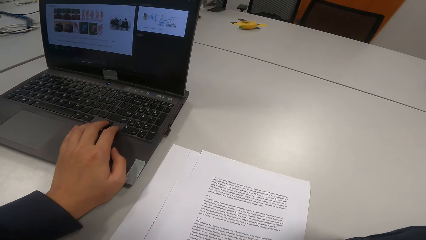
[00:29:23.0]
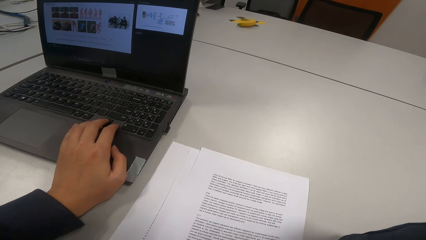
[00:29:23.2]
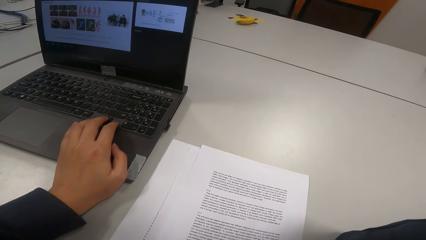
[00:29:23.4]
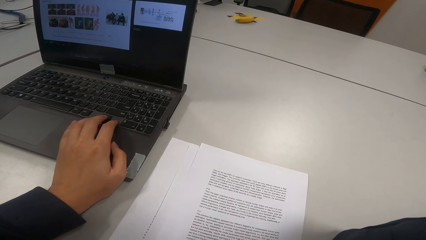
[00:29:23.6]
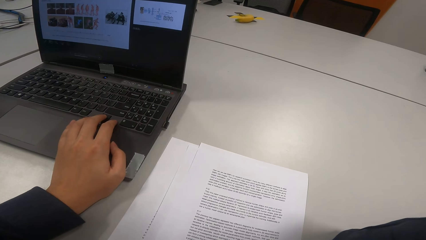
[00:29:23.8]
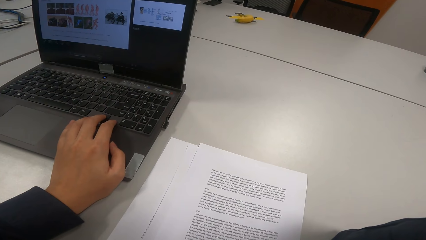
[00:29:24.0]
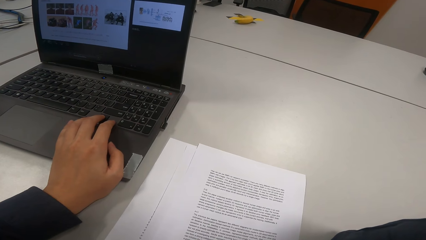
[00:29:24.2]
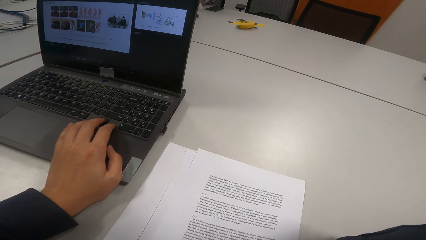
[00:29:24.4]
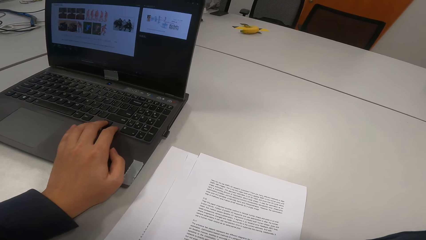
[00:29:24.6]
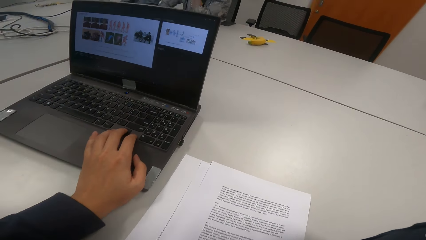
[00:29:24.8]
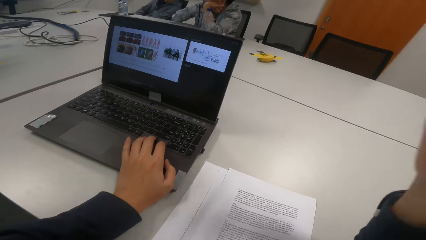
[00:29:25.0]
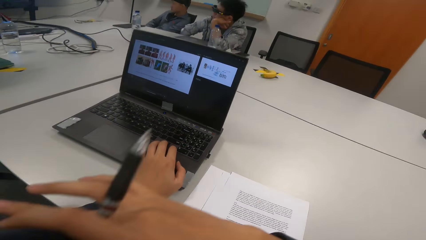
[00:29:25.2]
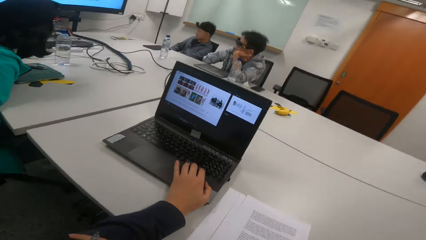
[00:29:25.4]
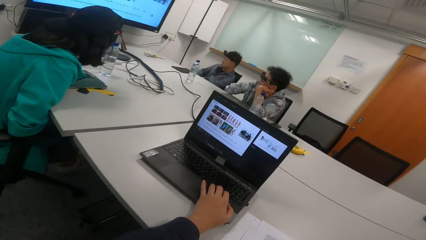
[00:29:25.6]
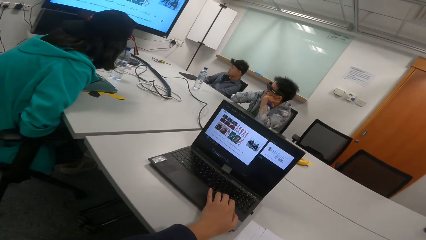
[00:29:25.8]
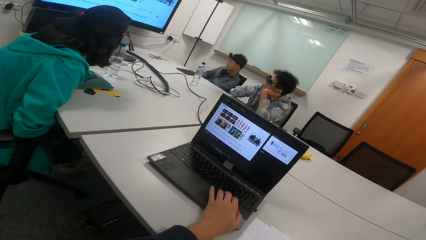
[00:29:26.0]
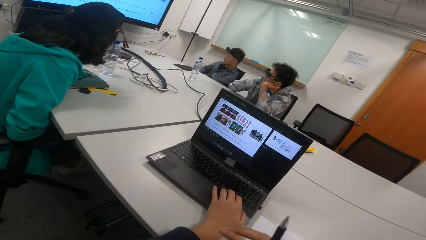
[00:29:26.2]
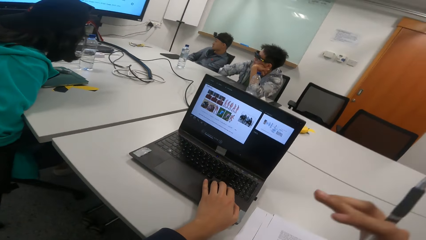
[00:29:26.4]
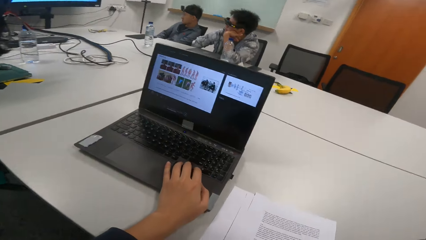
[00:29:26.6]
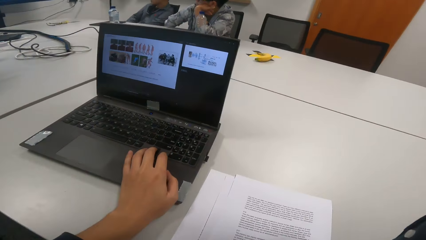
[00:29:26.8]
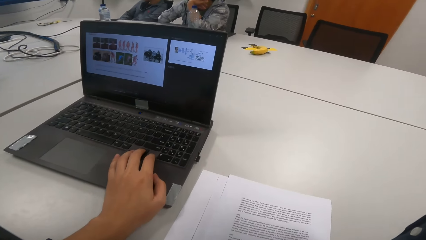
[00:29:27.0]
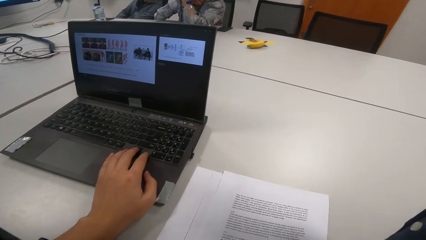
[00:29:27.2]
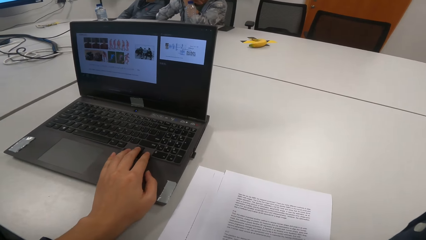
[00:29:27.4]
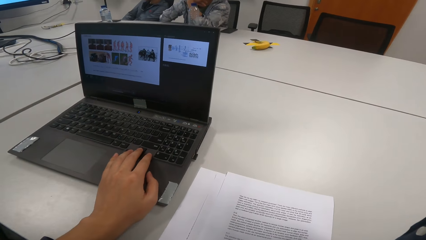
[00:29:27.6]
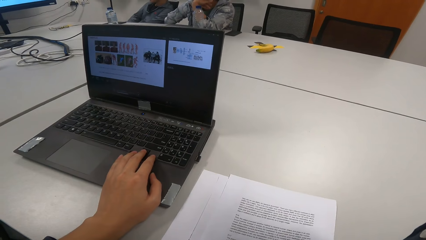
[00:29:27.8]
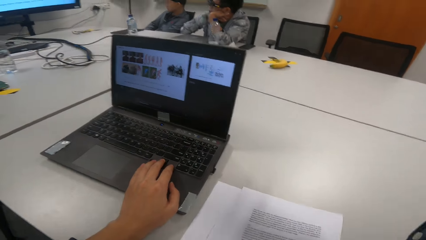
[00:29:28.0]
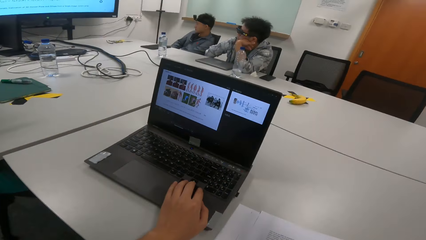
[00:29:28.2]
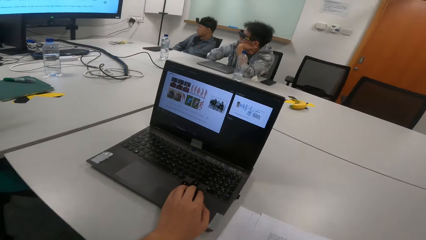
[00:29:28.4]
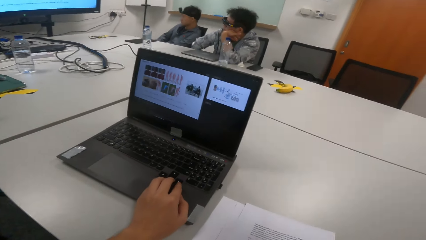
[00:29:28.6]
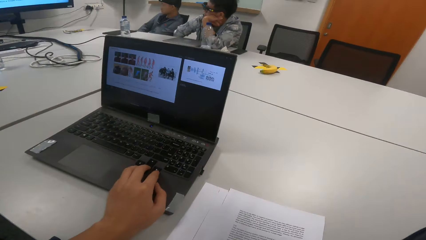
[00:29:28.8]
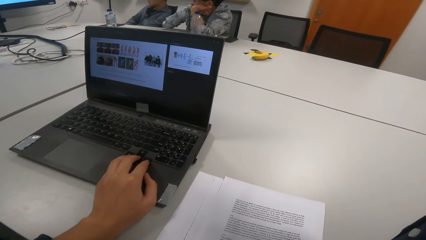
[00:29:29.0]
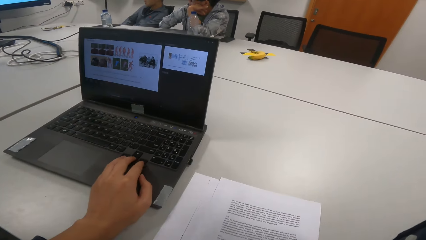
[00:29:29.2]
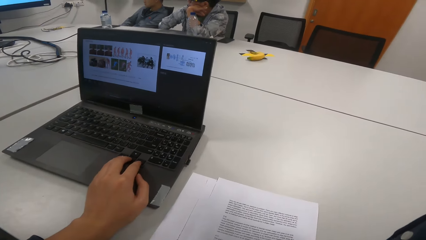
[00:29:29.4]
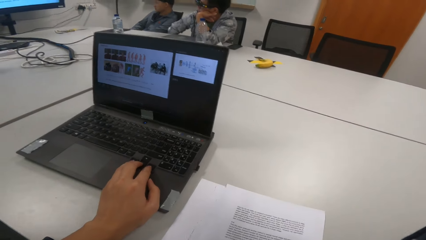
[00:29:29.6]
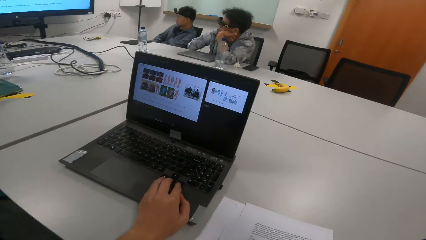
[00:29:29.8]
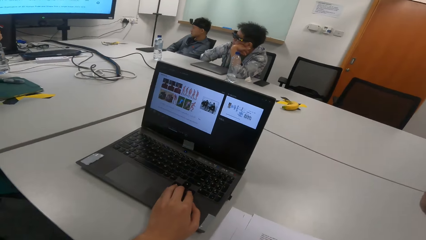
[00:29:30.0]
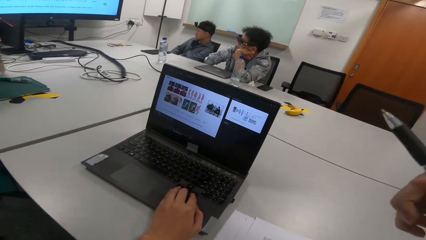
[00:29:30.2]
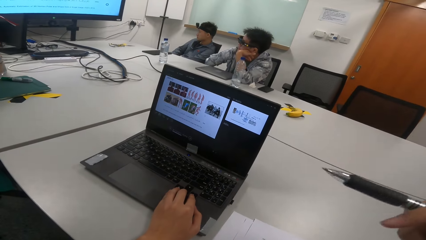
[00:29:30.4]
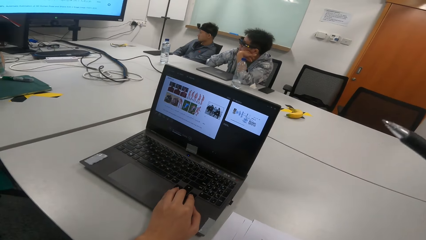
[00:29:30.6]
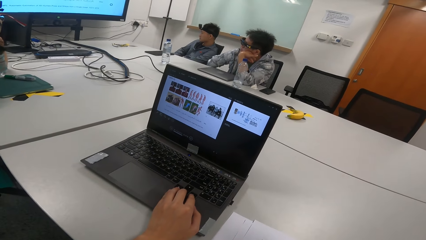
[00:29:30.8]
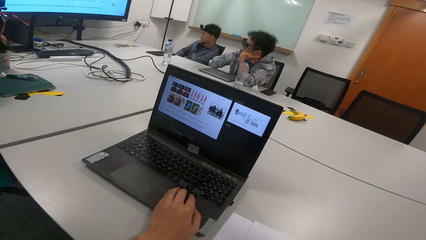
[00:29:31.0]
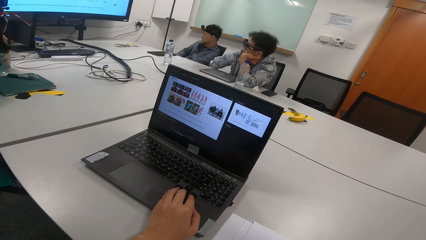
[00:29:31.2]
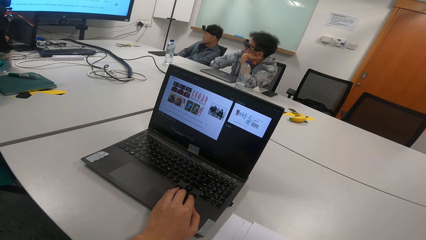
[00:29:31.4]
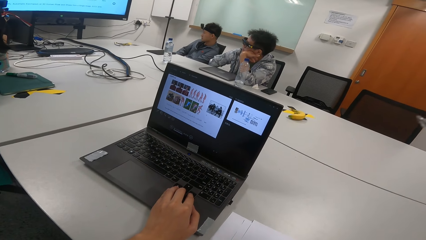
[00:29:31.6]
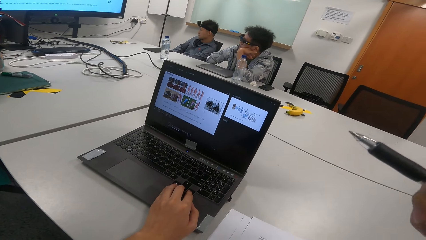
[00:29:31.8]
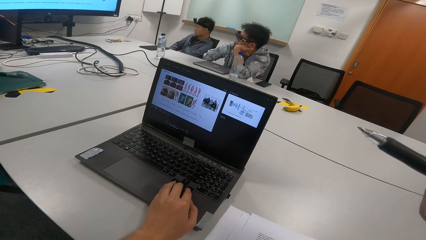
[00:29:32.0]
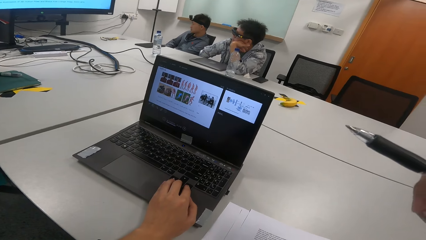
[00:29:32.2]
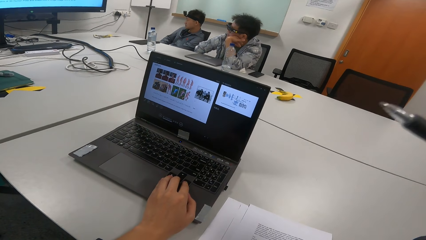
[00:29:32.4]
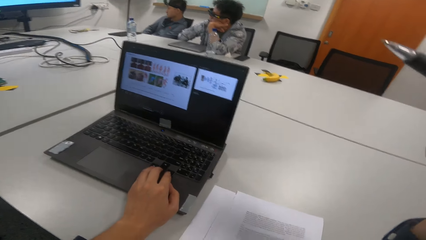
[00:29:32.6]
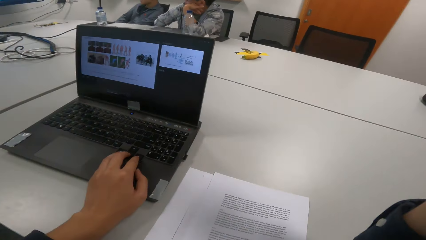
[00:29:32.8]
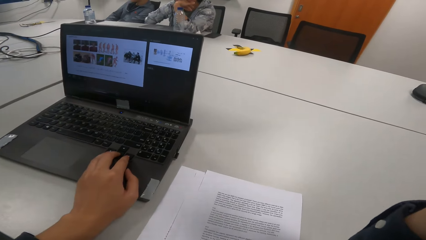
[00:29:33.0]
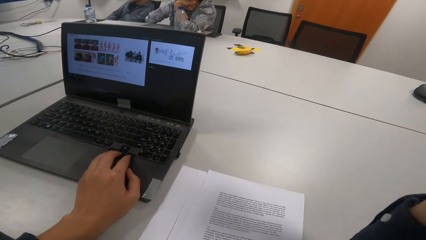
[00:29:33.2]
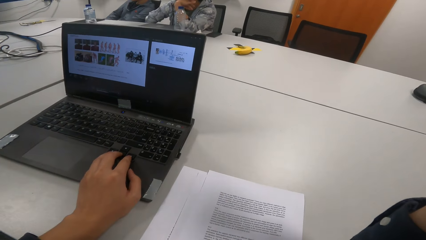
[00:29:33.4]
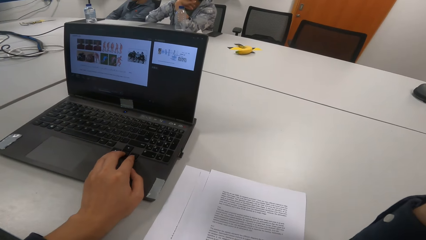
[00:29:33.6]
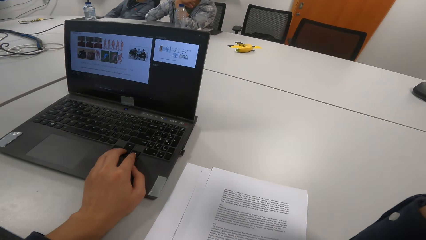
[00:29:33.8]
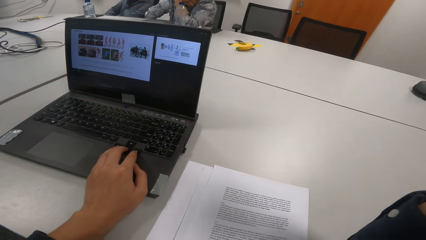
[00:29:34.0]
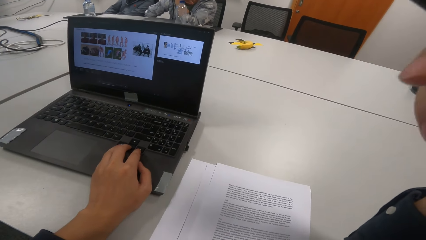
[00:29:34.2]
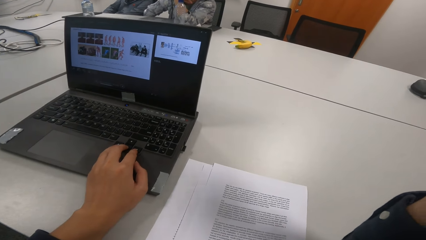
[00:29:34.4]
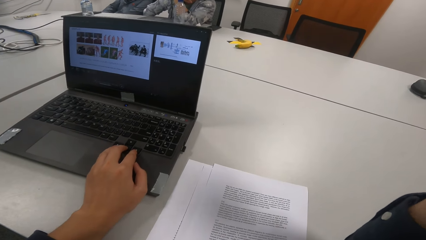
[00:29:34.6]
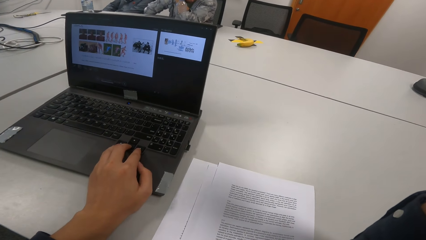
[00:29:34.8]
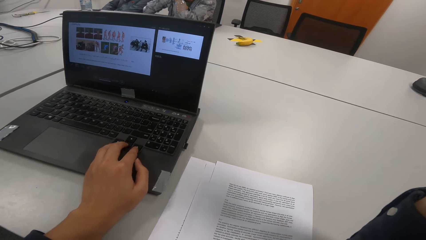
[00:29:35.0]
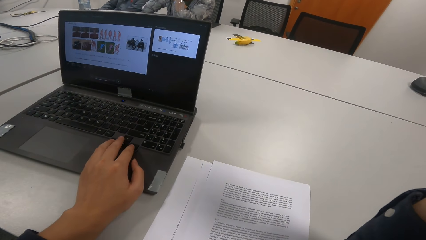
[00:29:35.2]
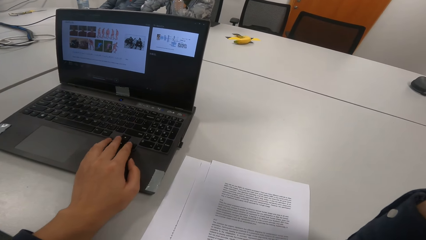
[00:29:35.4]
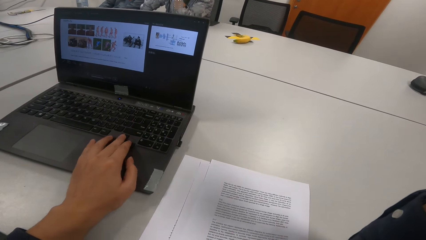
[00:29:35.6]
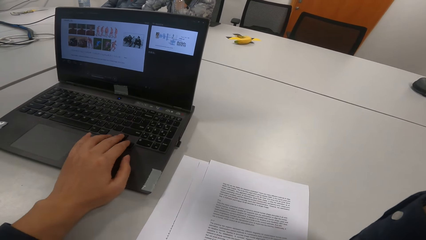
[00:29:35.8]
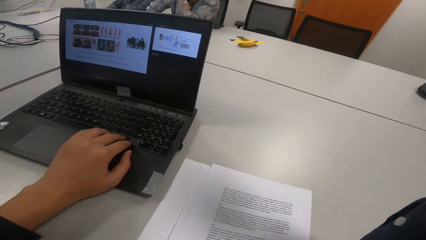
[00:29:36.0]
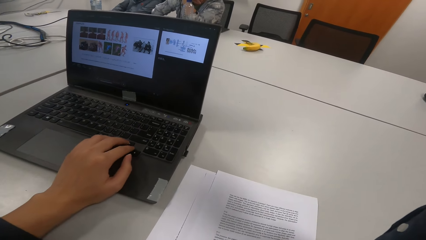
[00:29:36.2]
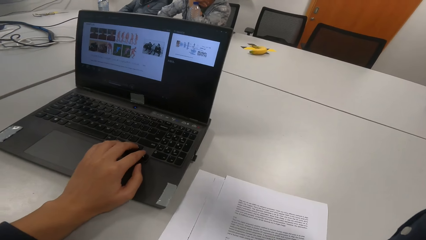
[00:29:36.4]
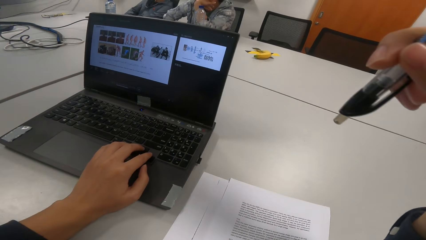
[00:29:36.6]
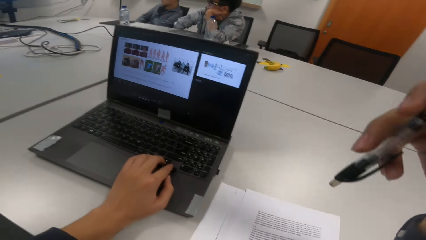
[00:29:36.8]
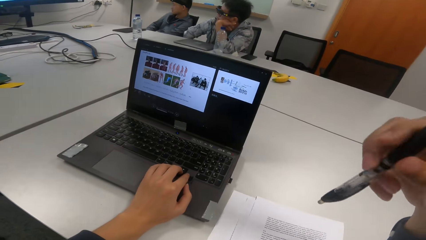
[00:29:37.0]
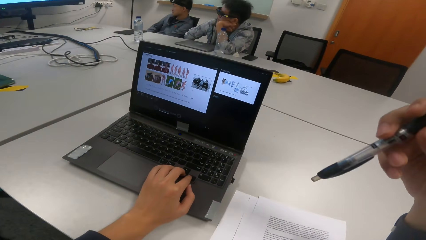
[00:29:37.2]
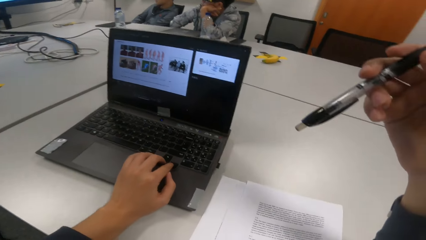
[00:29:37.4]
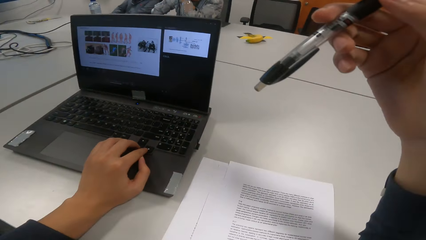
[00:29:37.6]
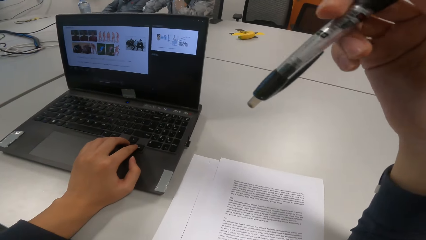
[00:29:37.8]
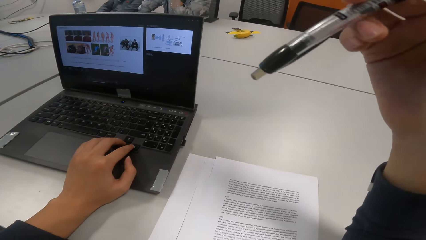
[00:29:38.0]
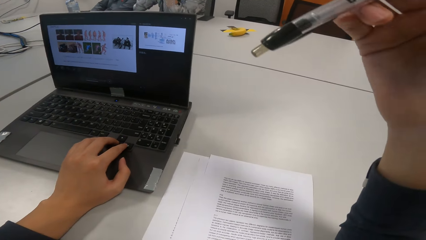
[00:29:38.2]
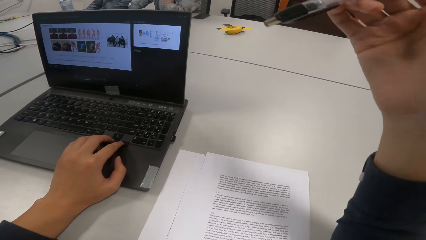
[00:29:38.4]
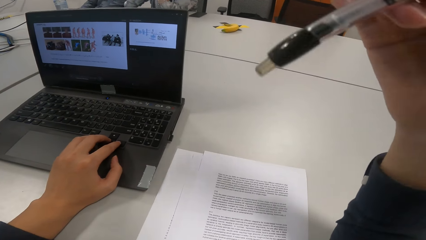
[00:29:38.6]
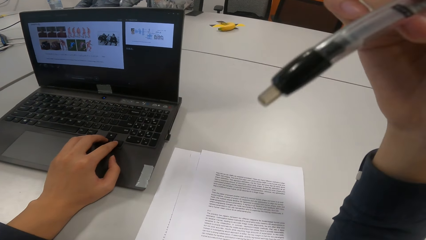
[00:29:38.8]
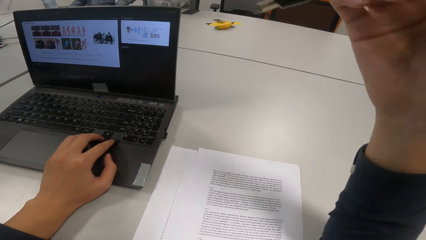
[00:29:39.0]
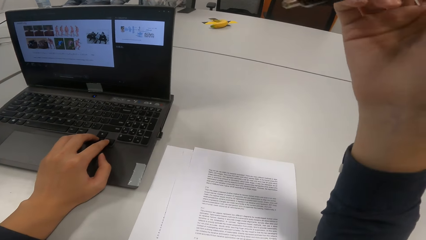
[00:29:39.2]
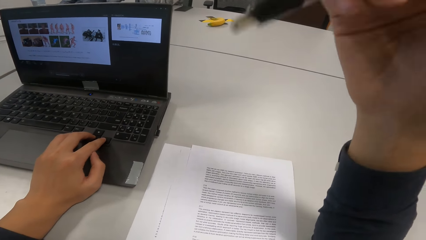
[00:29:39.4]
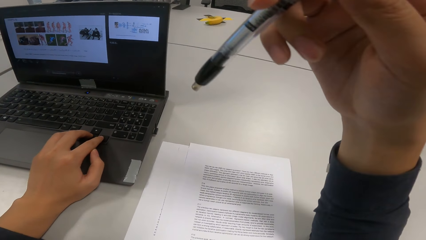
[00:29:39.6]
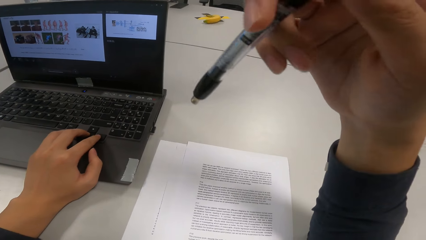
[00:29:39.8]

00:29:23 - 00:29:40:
The camera wearer moves his hand across the face. He points at something with a pen. He moves the pen around.
